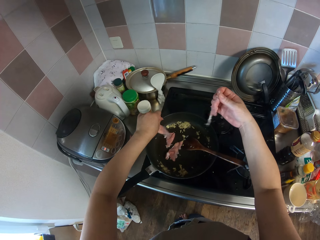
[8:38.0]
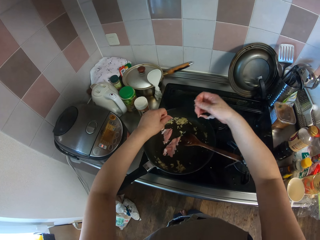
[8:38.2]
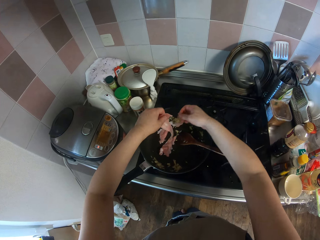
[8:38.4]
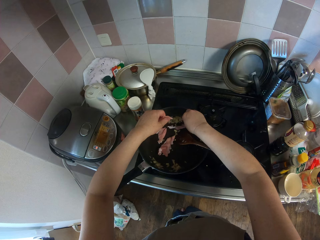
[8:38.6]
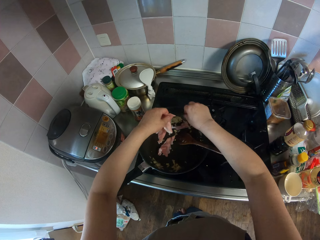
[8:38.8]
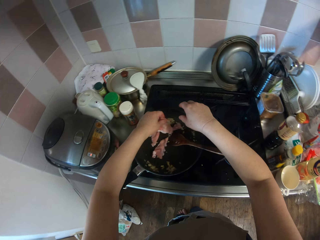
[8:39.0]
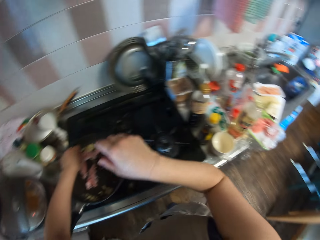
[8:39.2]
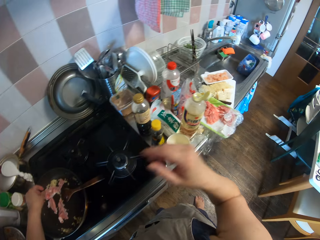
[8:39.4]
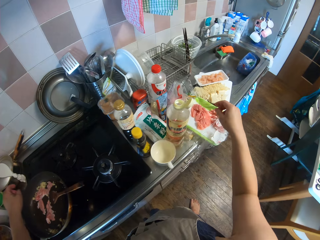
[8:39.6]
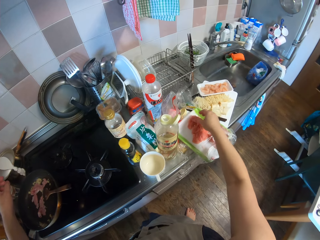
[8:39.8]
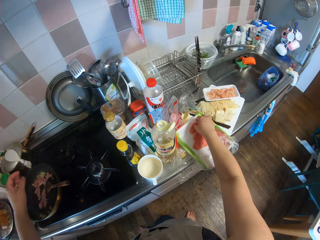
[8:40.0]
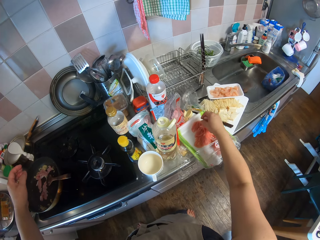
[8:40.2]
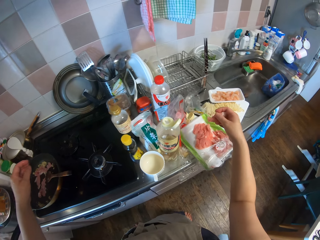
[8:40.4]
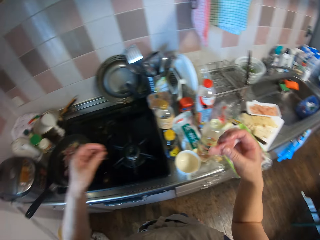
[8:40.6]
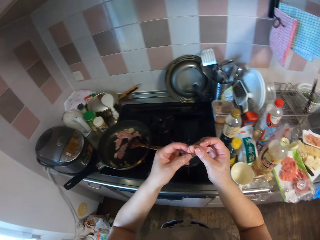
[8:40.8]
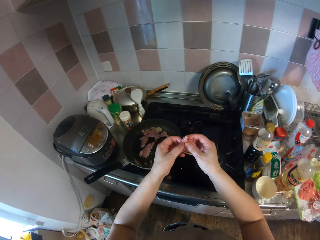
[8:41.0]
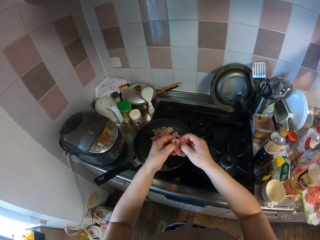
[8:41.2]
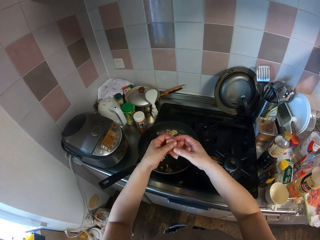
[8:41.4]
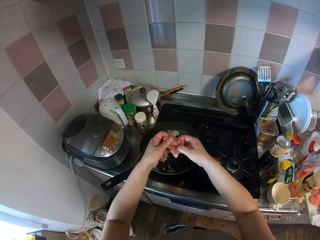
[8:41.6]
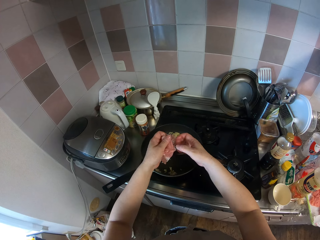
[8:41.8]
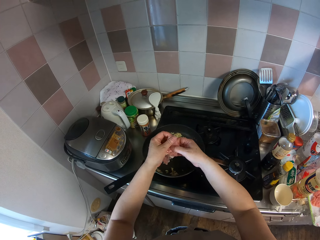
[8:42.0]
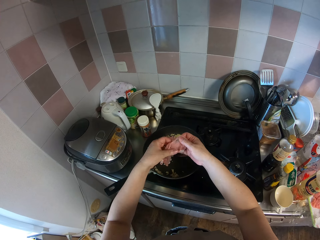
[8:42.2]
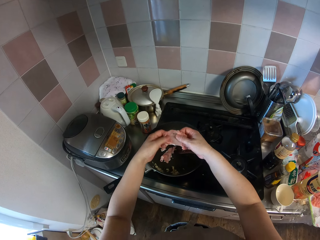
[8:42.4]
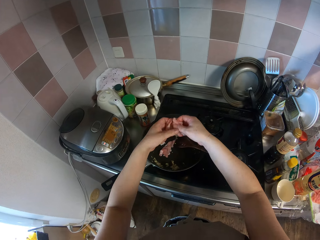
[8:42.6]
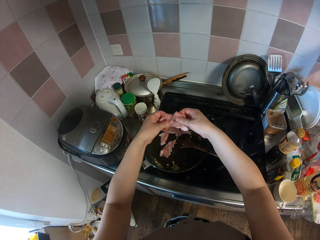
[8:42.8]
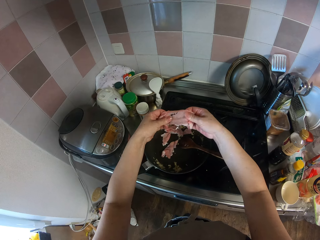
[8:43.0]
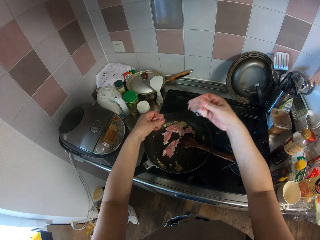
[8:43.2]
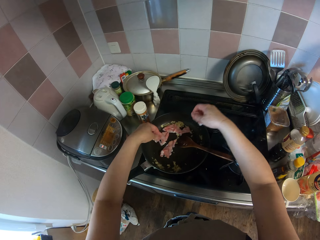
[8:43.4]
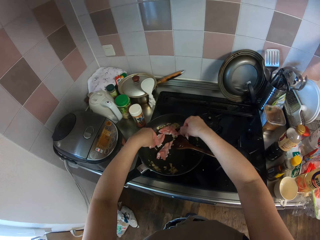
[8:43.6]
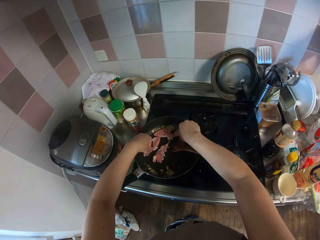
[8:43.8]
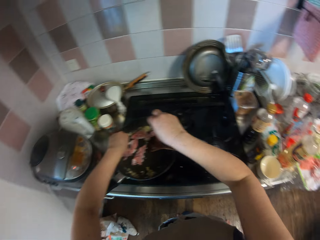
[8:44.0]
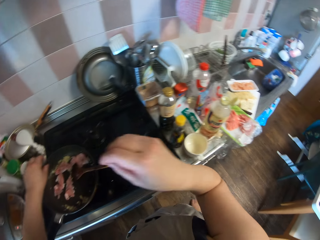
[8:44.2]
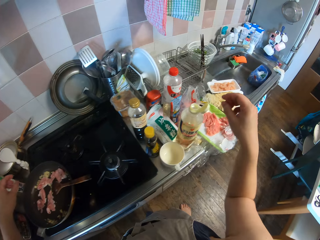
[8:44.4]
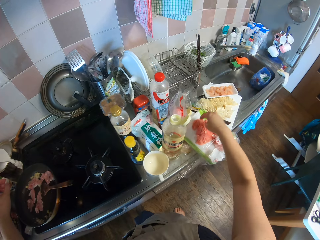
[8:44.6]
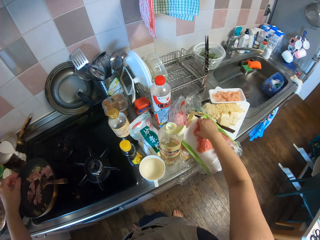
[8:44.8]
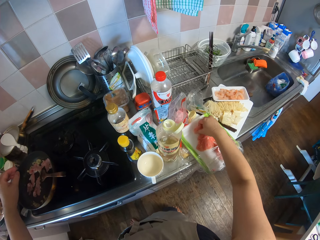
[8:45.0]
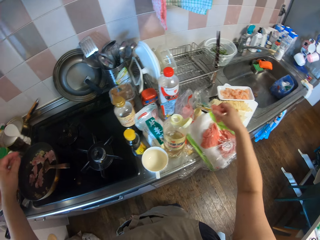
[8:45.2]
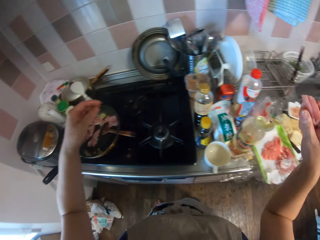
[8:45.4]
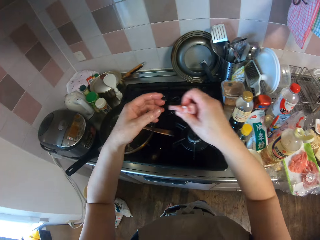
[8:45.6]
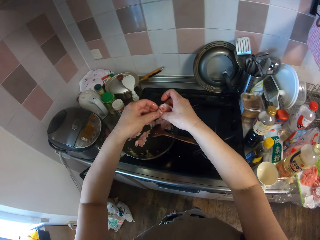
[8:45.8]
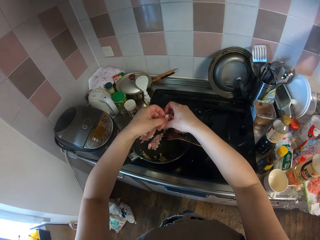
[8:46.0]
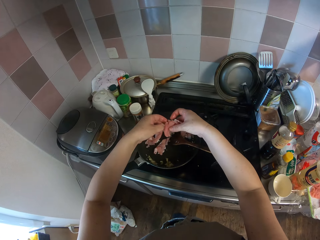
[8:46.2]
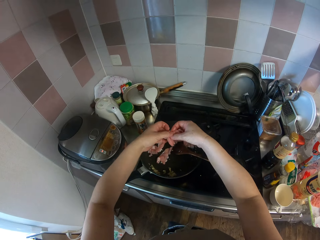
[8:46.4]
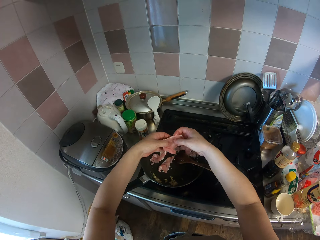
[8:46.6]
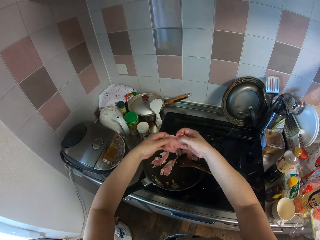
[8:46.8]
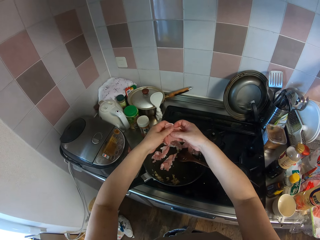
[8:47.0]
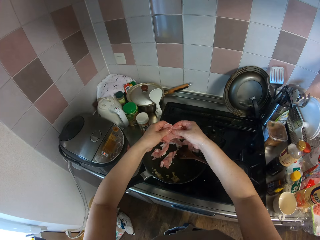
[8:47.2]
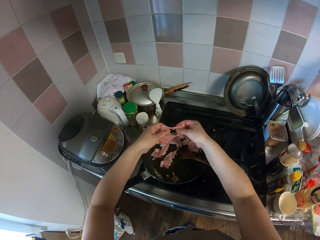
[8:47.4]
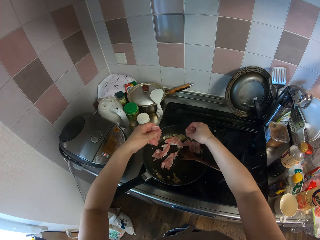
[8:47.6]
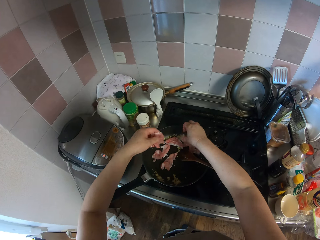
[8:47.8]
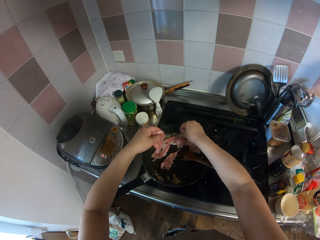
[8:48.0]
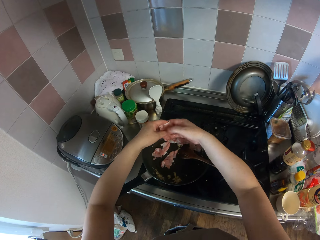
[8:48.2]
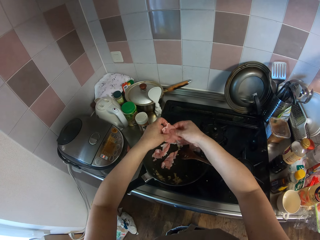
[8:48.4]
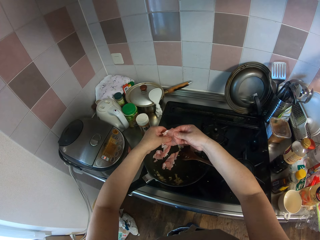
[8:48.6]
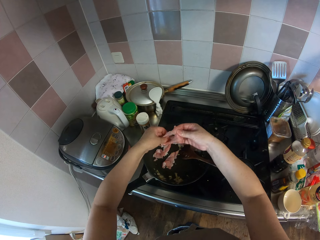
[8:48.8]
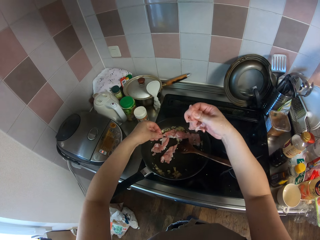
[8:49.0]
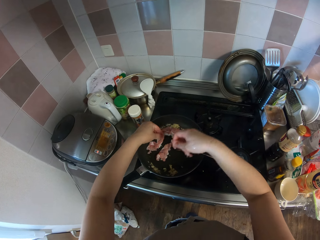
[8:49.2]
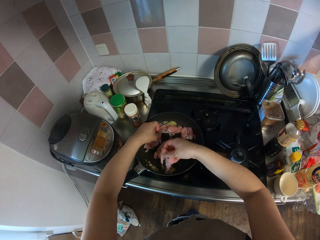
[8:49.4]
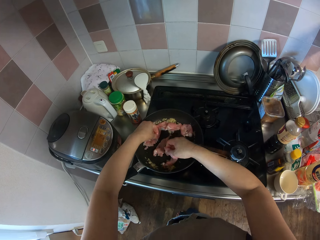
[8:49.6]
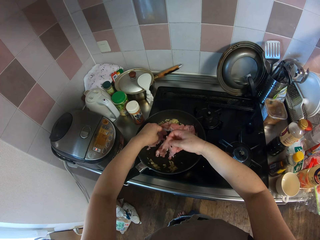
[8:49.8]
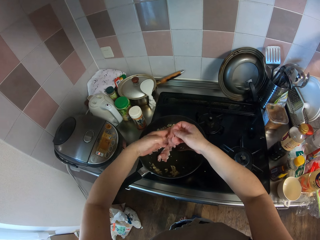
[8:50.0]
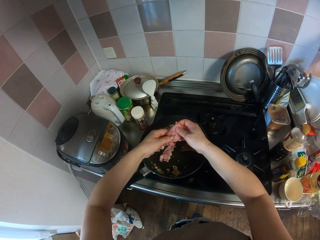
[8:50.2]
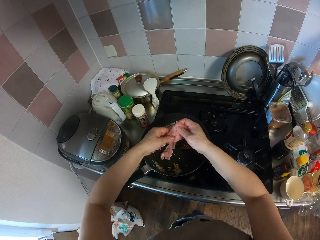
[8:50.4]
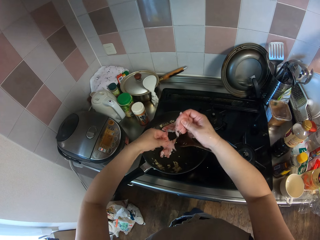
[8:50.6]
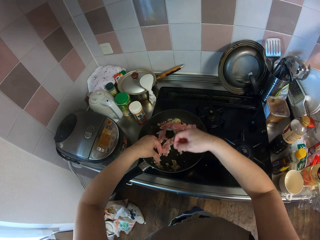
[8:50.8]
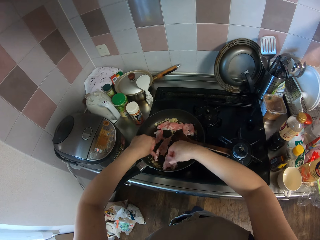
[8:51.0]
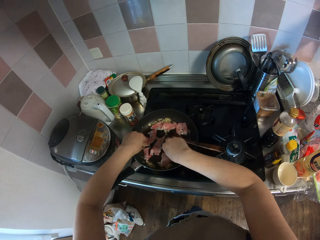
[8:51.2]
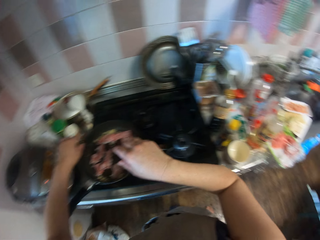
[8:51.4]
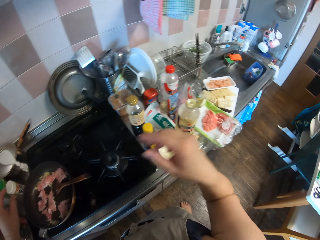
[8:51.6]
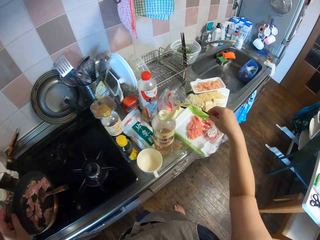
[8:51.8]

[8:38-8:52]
The camera wearer takes the meat. They tear the meat. They put the meat on the frying pan. They take the meat. They tear the meat. They put the meat on the frying pan.

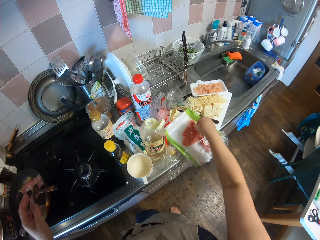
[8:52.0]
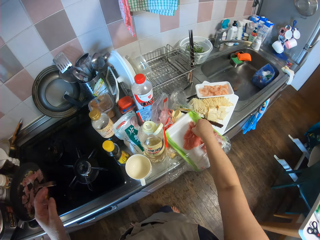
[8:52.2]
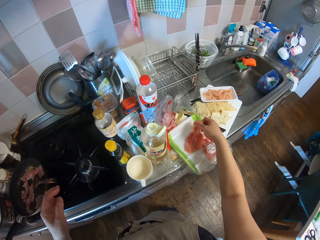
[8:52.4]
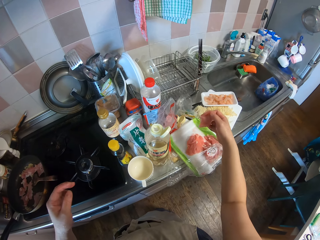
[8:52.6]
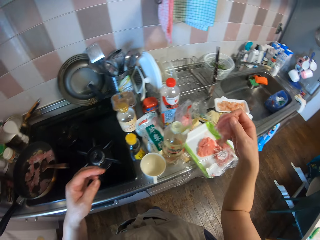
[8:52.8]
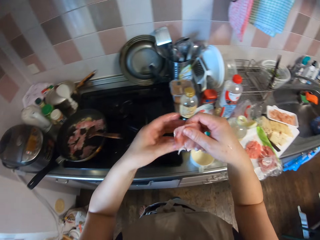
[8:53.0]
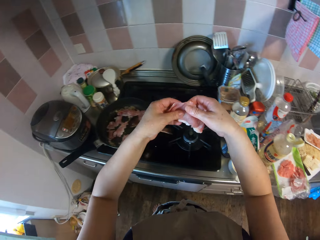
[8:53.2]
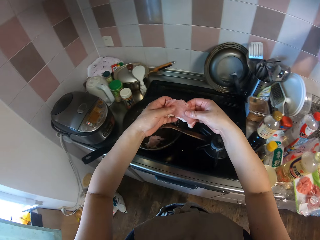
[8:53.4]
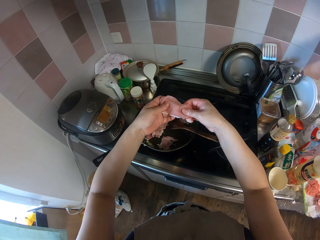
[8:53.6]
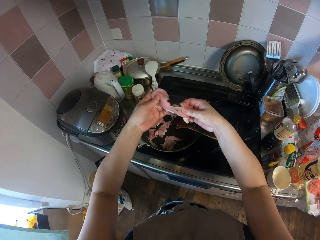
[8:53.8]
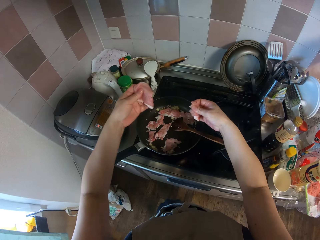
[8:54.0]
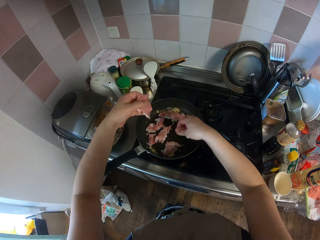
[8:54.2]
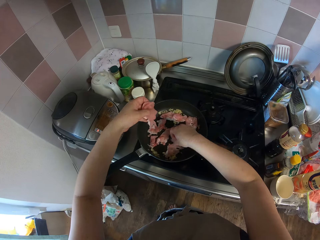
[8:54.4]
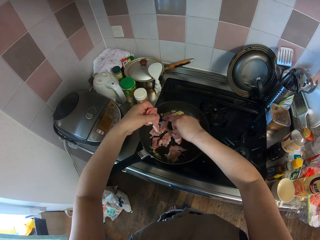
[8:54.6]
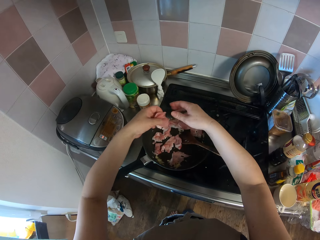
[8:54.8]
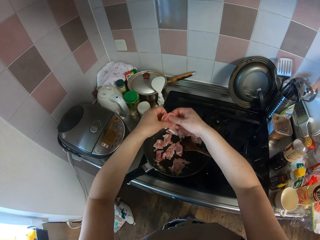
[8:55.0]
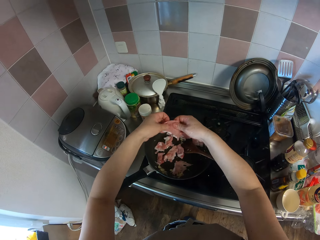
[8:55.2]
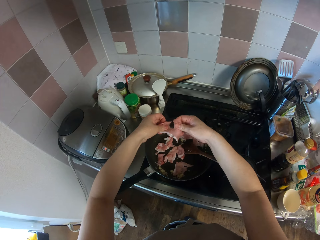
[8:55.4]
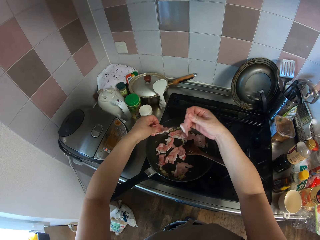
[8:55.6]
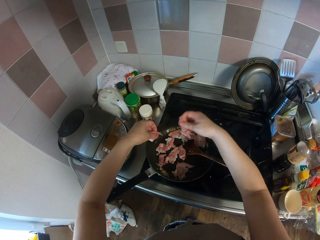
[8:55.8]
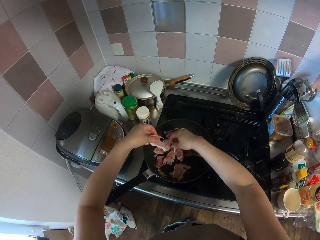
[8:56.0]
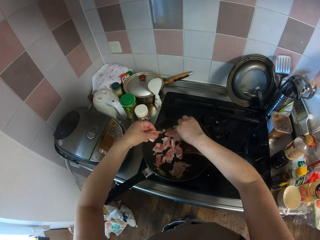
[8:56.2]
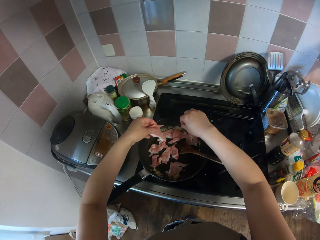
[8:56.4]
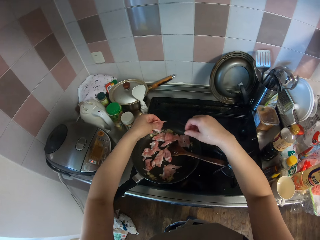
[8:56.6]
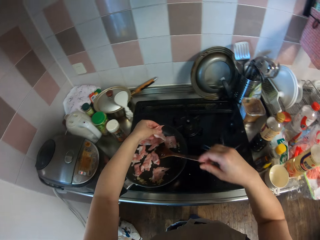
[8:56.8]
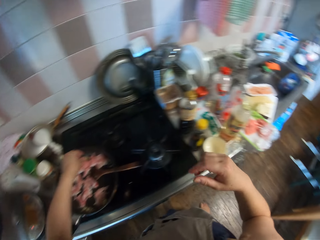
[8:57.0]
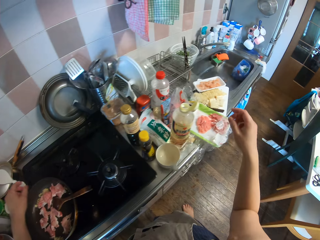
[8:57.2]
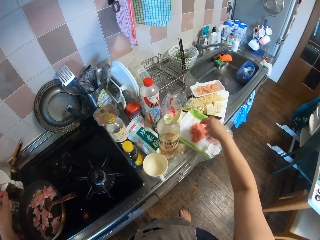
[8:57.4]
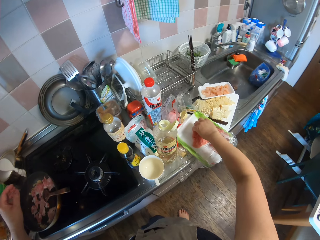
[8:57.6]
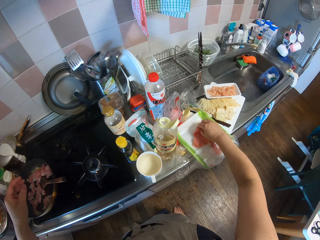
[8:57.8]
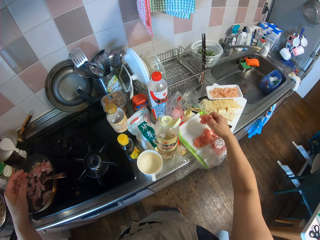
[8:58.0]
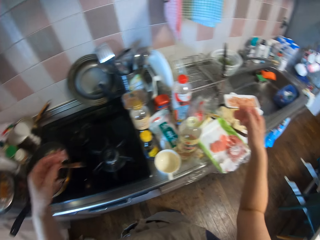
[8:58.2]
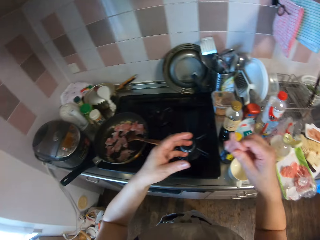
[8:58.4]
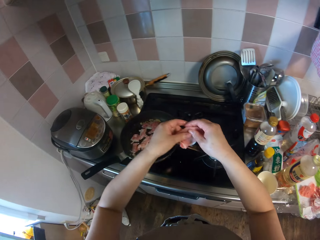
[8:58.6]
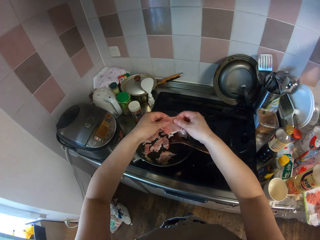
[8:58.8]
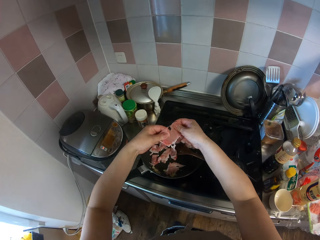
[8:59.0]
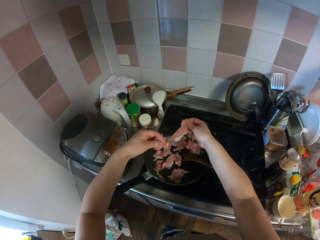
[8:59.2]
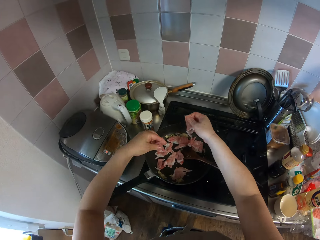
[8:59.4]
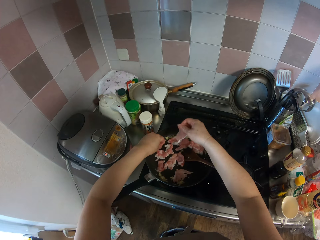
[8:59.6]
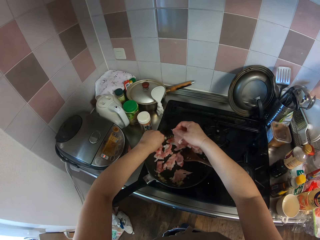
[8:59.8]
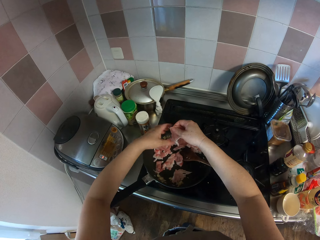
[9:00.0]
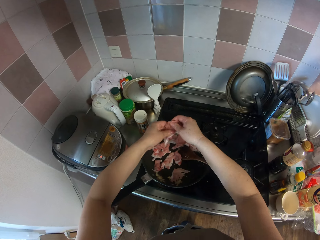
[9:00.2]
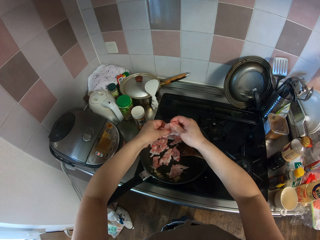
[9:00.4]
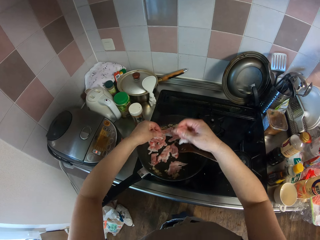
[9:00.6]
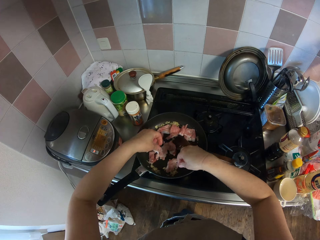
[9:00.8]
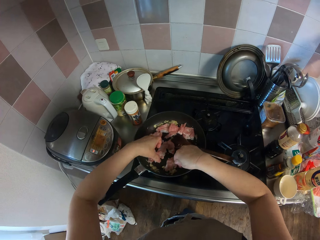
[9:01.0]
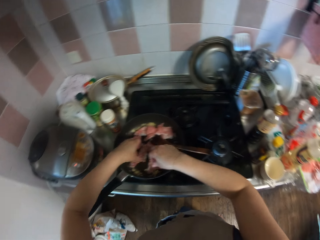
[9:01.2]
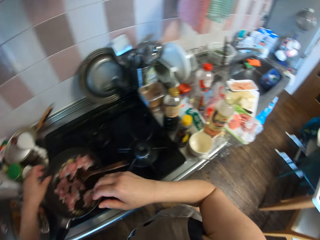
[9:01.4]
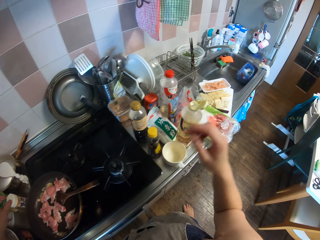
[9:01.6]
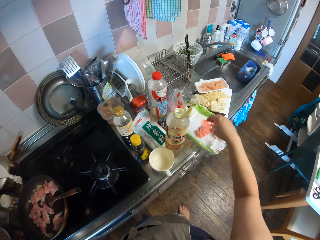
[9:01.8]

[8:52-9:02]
The camera wearer takes the meat. They tear the meat. They put the meat on the frying pan. They take the meat. They tear the meat. They put the meat on the frying pan.
